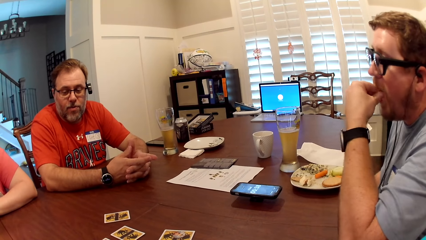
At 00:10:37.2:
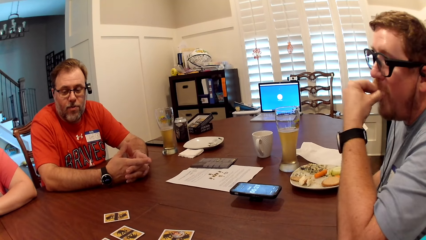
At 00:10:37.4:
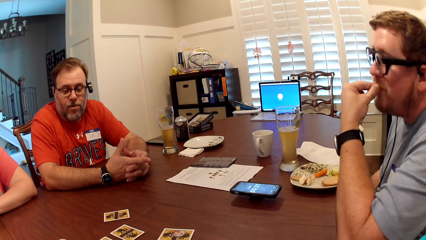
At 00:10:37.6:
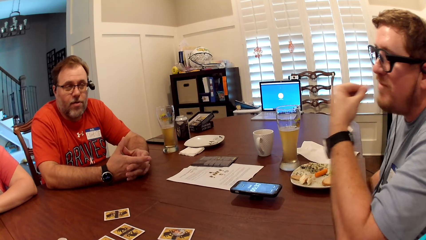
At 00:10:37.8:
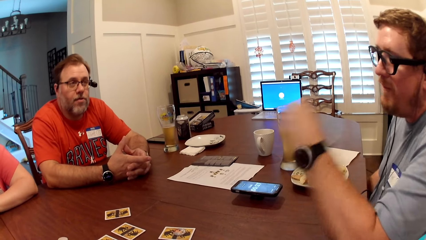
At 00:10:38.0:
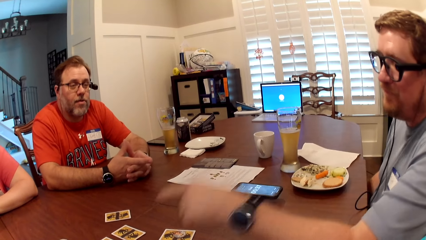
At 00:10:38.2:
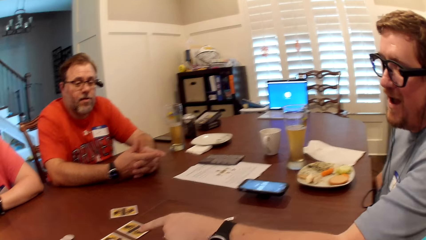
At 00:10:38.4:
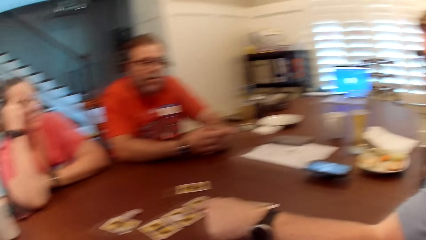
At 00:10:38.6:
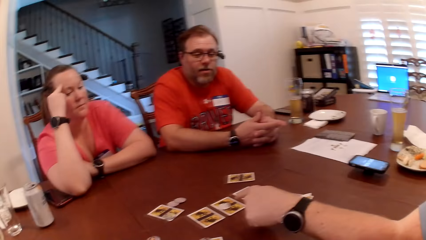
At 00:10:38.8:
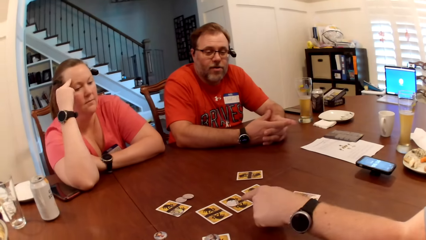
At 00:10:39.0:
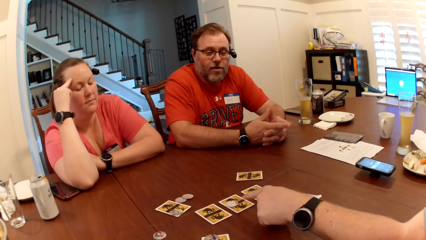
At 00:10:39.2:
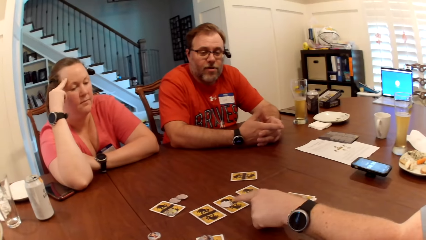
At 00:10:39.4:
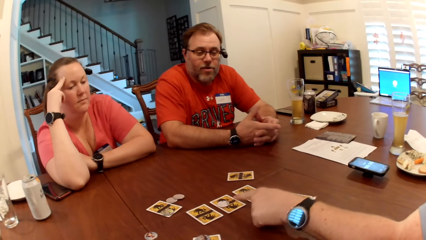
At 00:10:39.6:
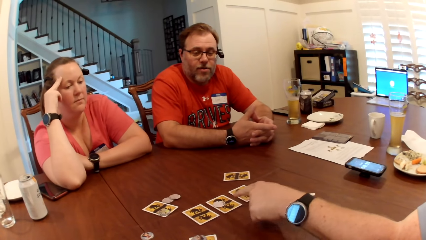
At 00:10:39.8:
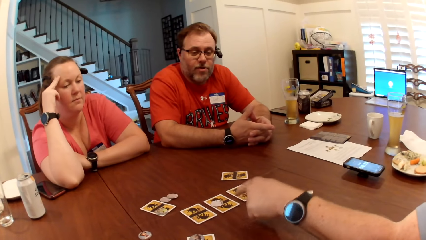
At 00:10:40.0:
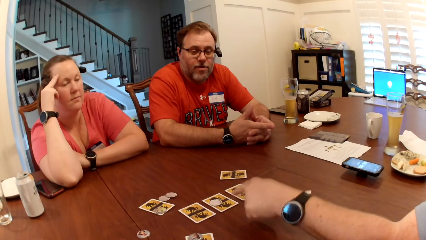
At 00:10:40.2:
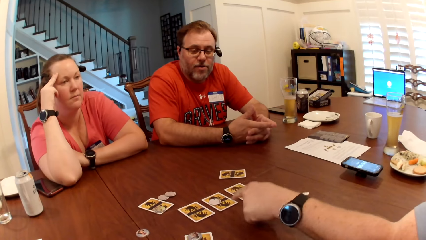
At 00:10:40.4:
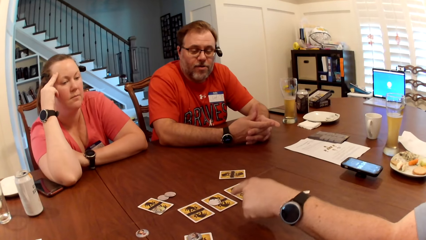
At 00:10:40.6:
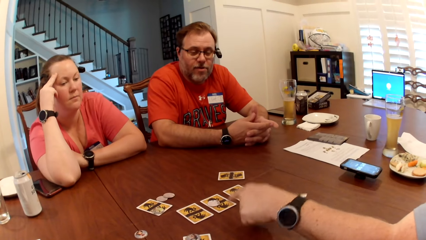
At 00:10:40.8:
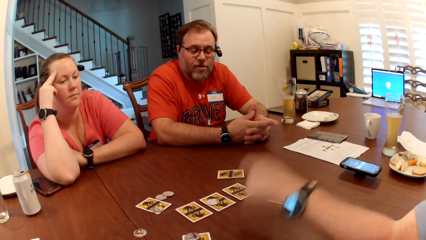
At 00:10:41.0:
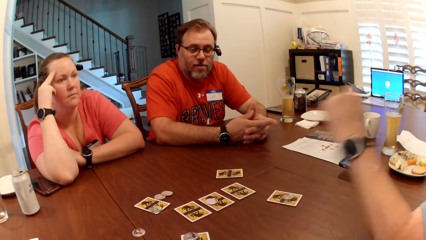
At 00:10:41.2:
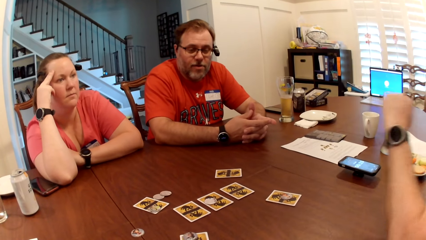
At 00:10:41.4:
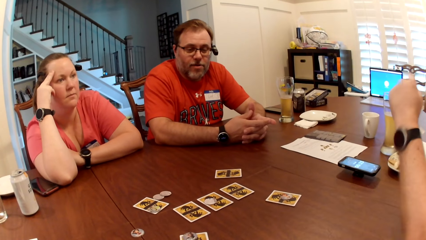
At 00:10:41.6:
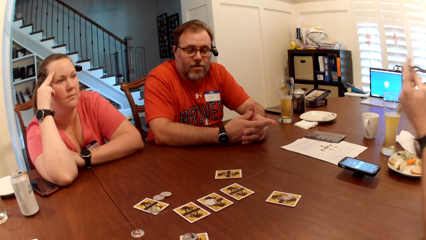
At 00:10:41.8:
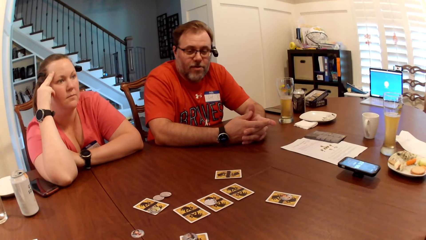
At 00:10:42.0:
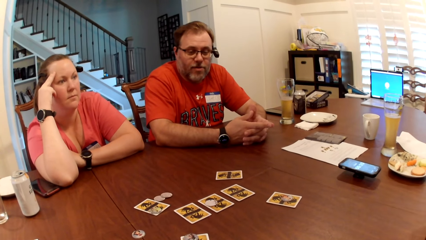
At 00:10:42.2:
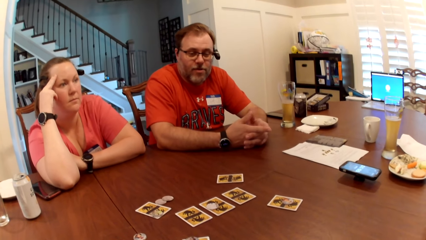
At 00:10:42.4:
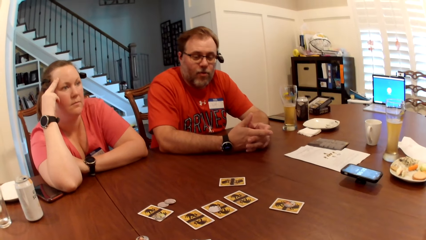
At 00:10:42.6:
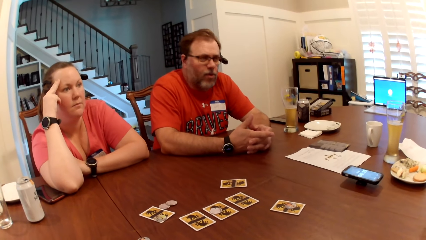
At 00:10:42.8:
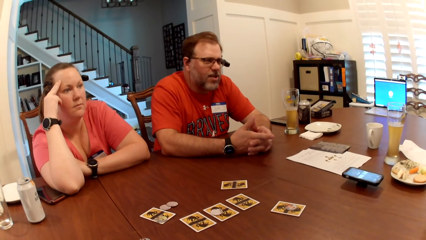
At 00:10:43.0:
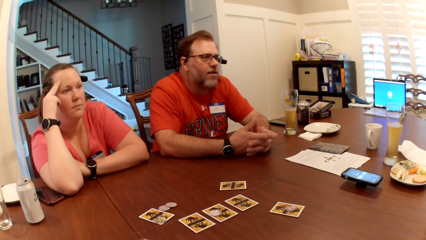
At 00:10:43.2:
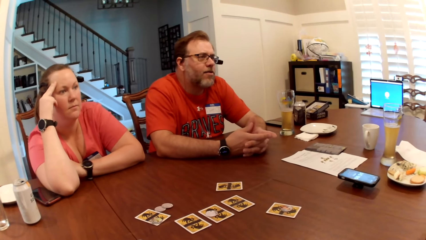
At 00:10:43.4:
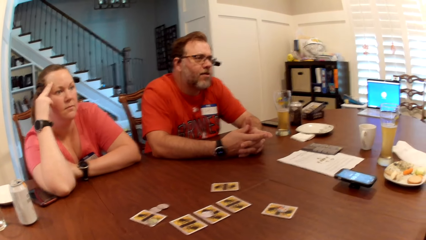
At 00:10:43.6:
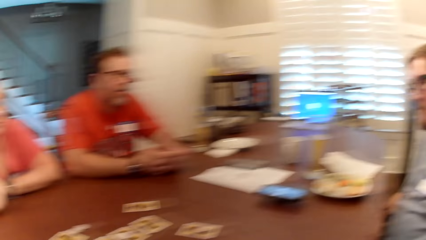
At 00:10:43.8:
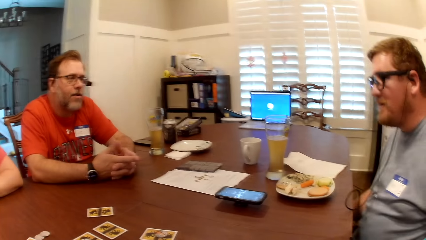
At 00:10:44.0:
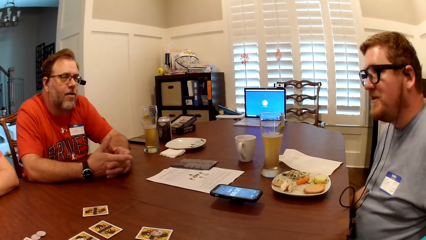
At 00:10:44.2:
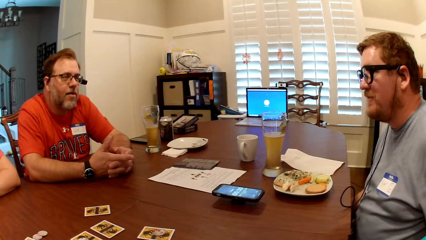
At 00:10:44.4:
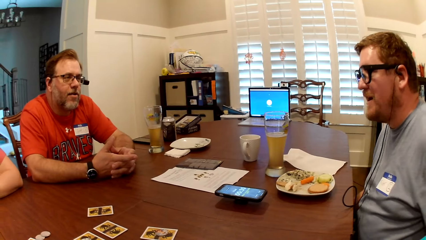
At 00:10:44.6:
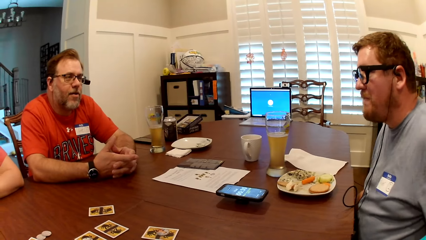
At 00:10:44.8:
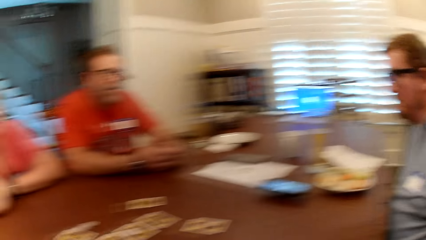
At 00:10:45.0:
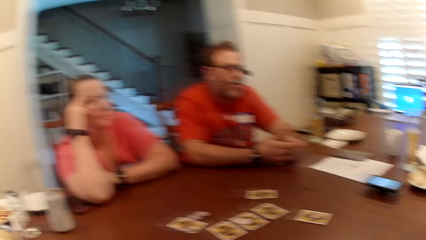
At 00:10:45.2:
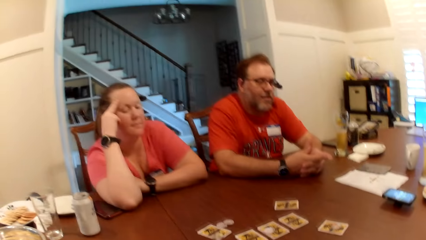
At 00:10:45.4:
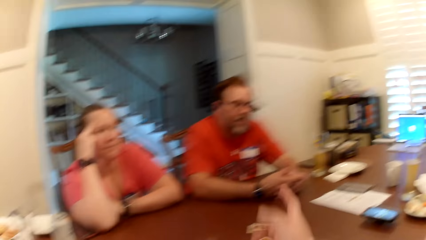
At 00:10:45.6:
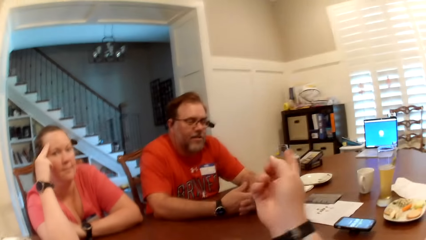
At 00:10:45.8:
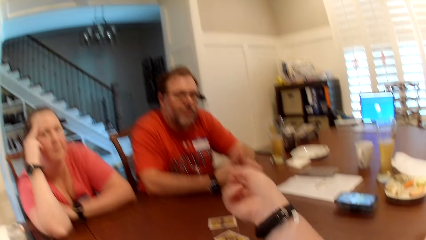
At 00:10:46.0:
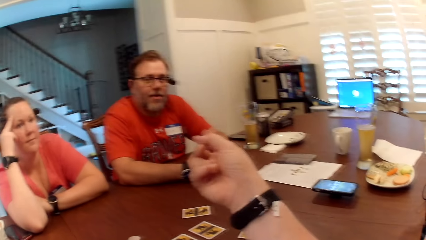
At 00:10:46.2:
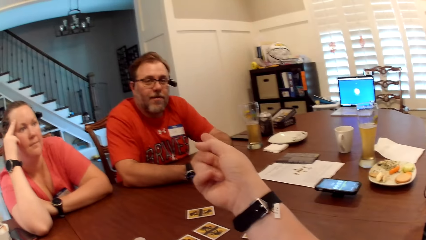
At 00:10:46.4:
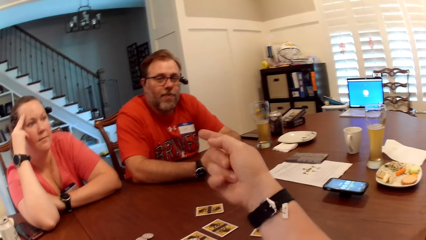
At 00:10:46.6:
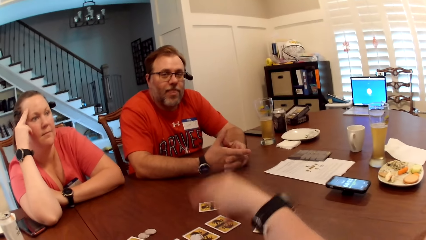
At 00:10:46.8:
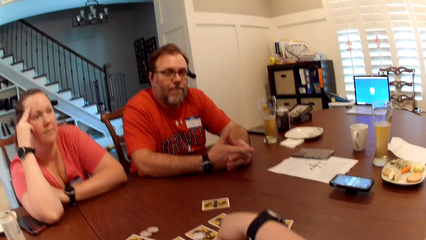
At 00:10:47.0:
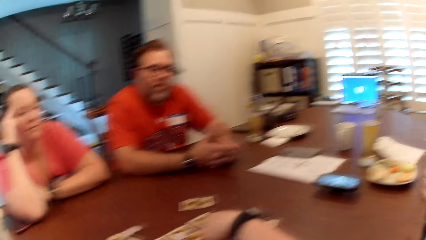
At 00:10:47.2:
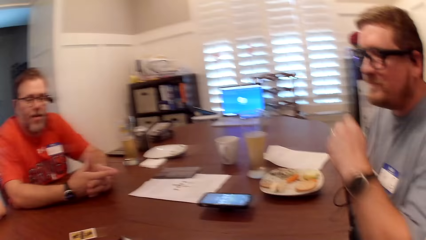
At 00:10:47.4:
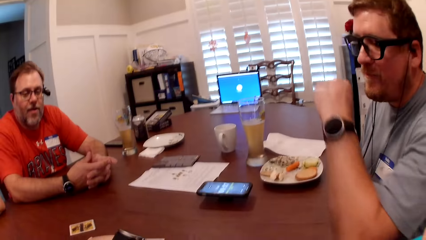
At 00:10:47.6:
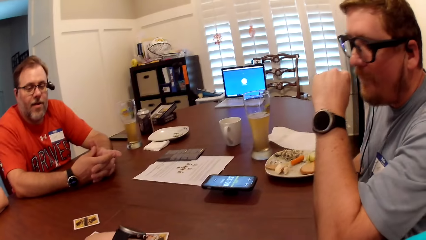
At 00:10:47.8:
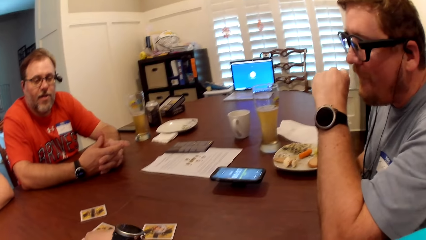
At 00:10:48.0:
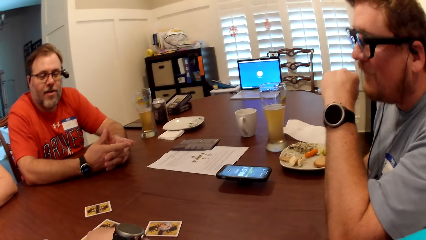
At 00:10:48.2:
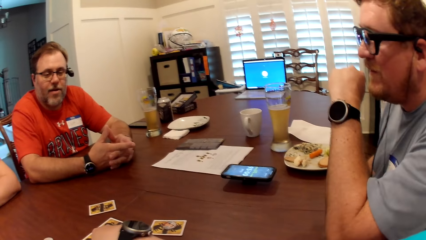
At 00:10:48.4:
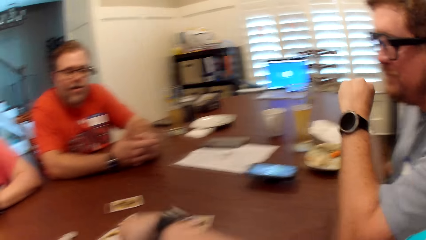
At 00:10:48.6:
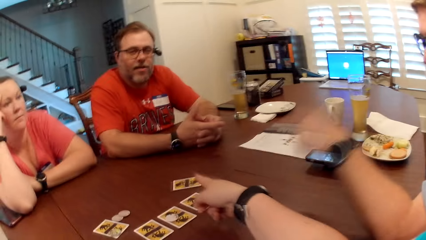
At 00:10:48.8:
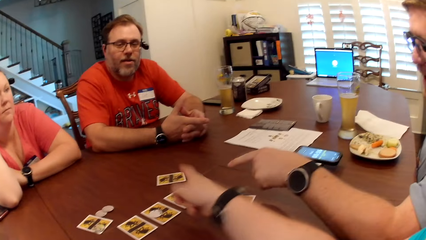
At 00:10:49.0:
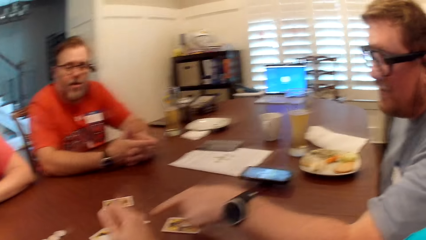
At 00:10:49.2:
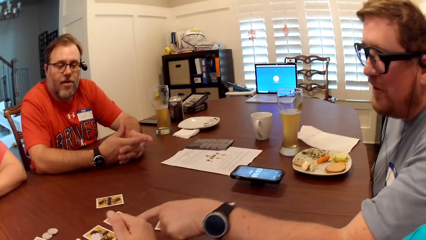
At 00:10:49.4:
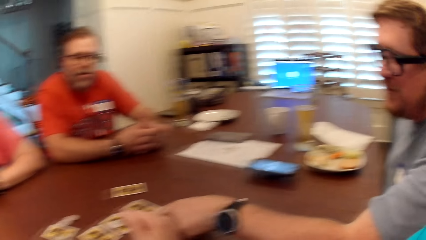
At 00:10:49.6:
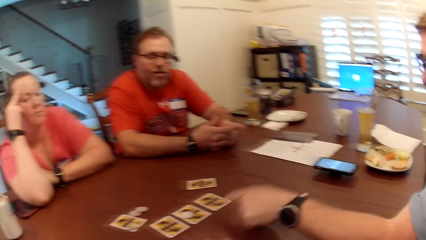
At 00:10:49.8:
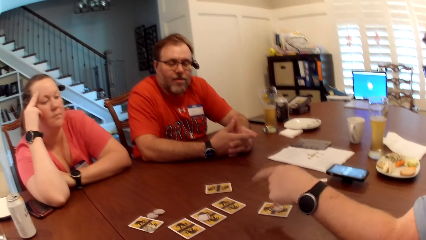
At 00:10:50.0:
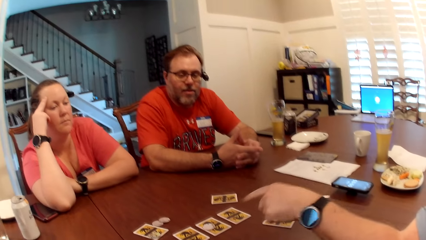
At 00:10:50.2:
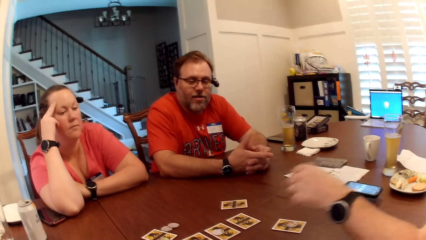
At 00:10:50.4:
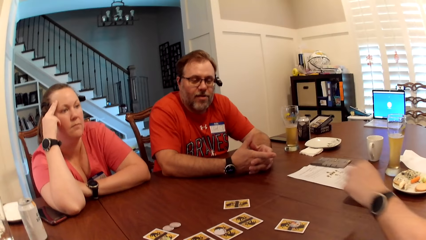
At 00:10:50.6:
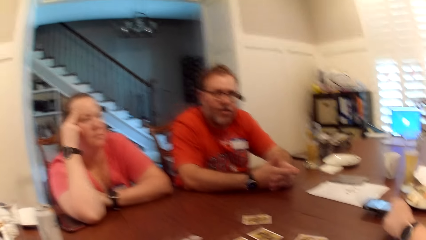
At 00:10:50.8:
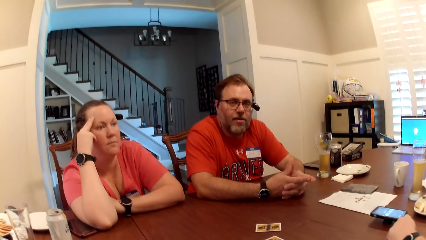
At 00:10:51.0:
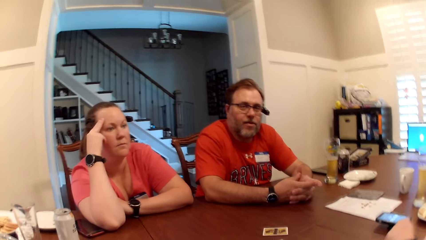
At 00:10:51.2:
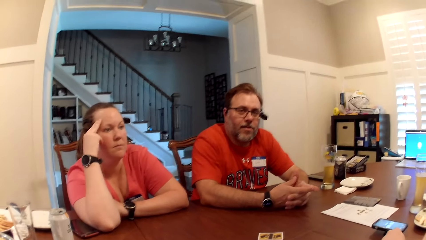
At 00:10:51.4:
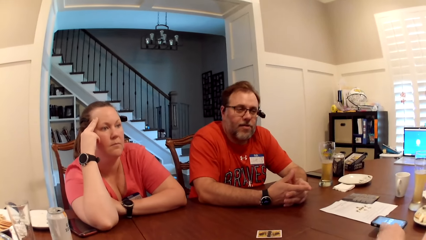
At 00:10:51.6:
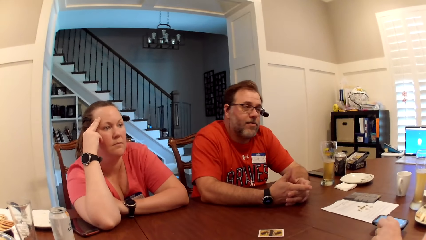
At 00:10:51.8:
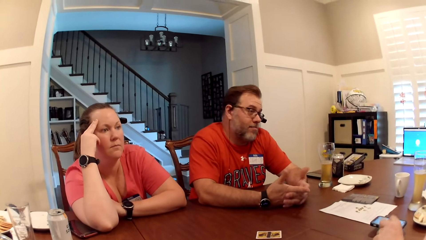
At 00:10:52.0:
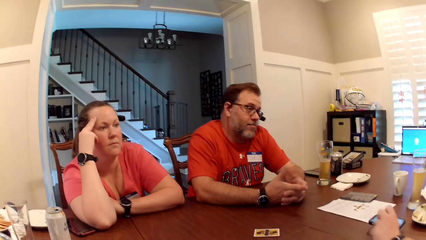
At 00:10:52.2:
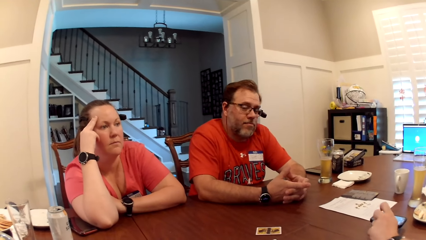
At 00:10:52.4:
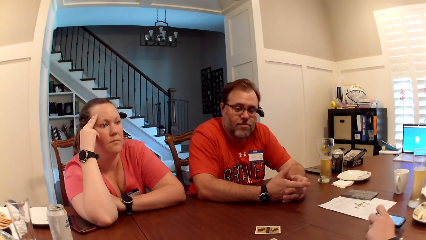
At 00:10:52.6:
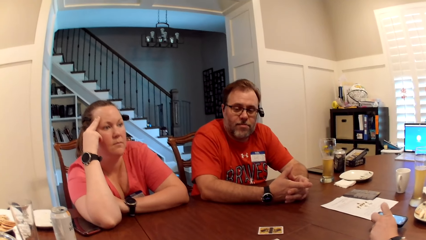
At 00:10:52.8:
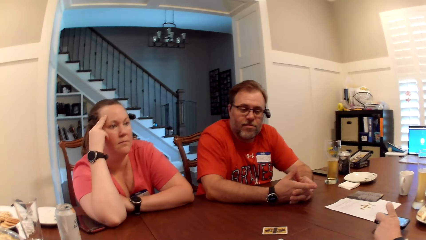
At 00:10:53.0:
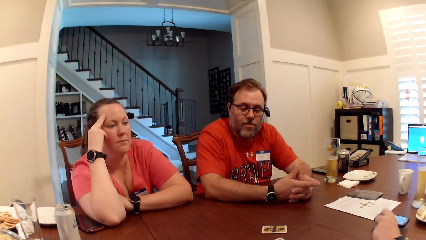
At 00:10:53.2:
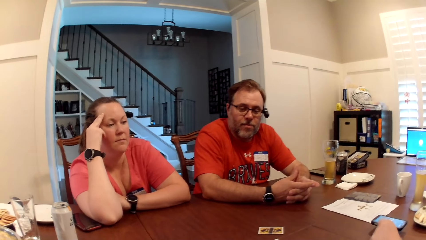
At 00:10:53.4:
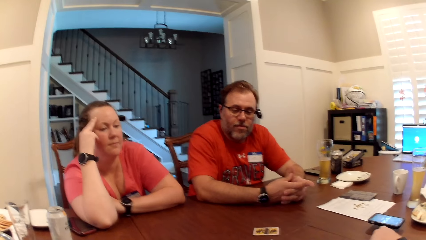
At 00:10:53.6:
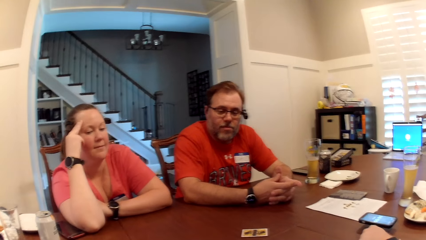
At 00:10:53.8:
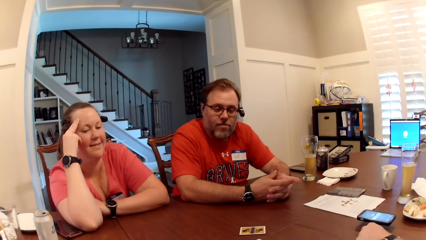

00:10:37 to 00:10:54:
A man puts the snack in his mouth with his left hand. The man points to cards on the table with his left hand and moves the hands. The camera wearer makes gestures with her right hand. The man makes gestures with his left hand.
